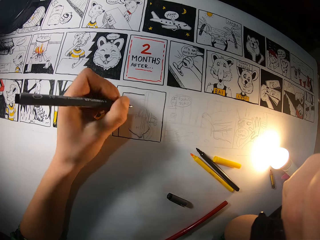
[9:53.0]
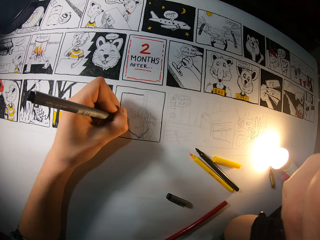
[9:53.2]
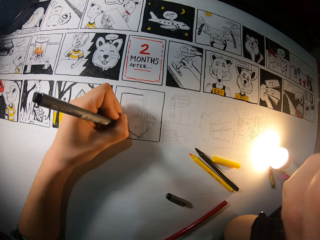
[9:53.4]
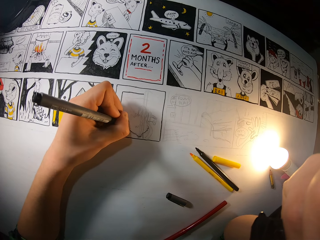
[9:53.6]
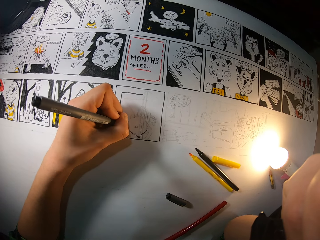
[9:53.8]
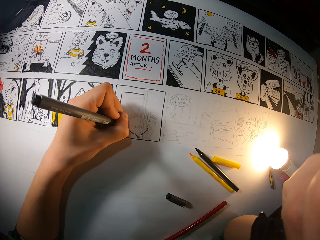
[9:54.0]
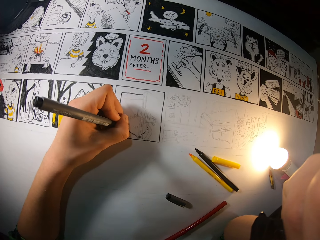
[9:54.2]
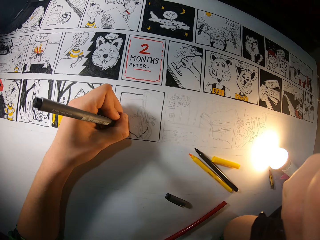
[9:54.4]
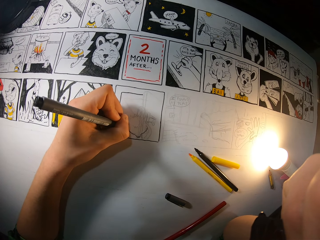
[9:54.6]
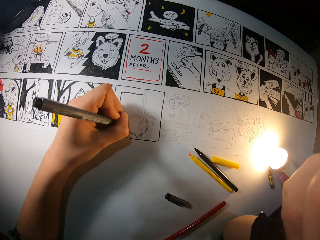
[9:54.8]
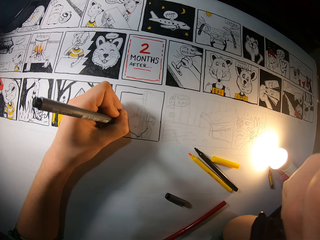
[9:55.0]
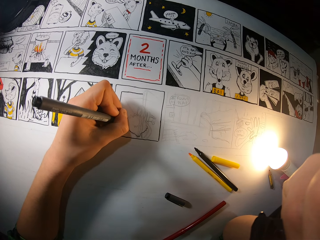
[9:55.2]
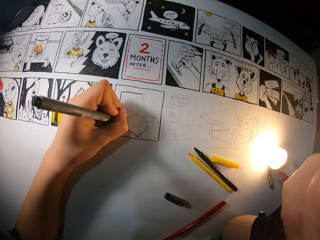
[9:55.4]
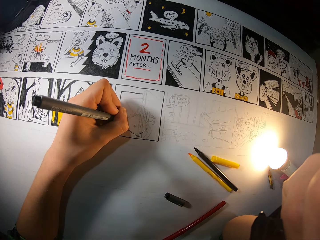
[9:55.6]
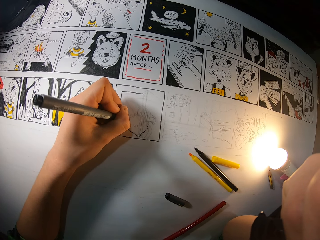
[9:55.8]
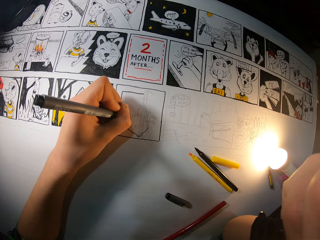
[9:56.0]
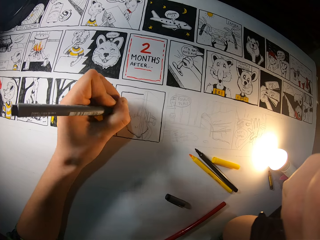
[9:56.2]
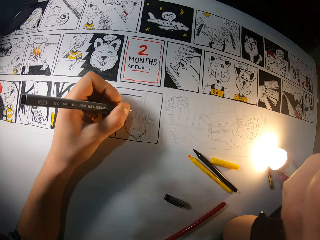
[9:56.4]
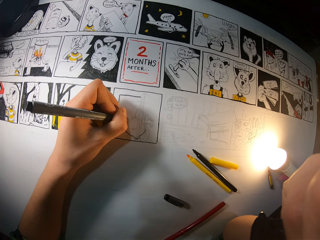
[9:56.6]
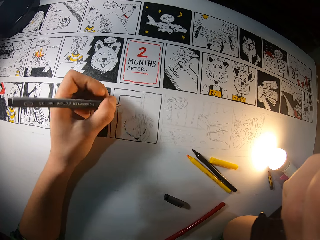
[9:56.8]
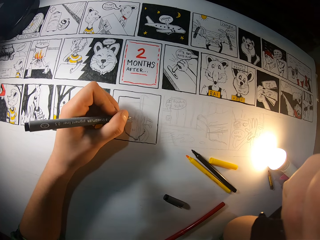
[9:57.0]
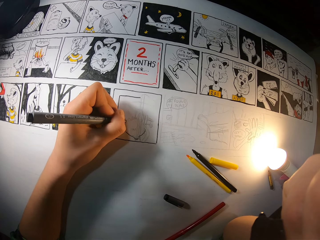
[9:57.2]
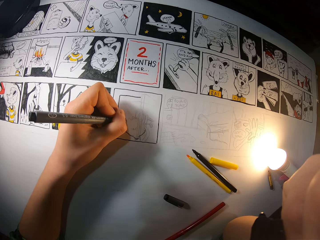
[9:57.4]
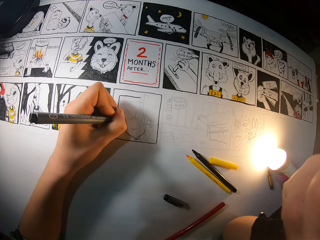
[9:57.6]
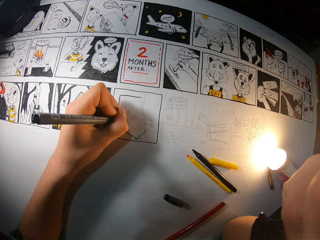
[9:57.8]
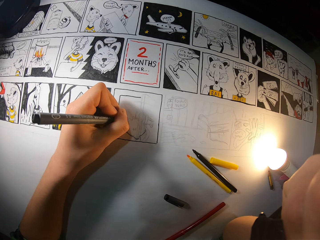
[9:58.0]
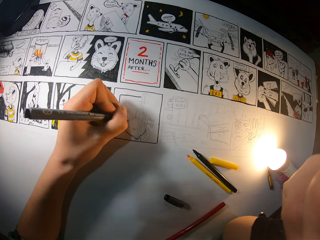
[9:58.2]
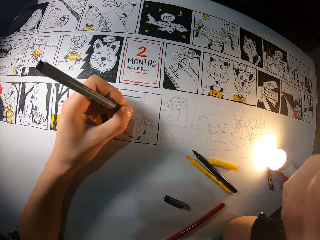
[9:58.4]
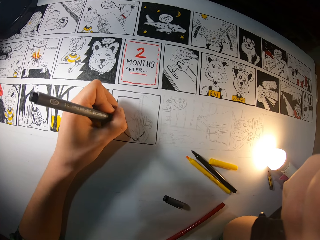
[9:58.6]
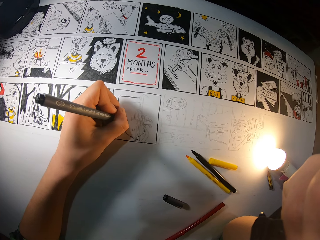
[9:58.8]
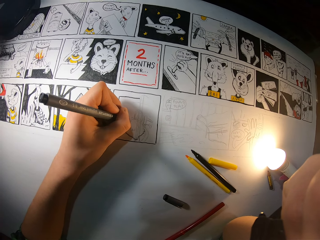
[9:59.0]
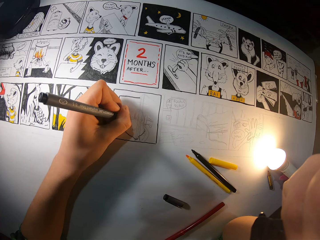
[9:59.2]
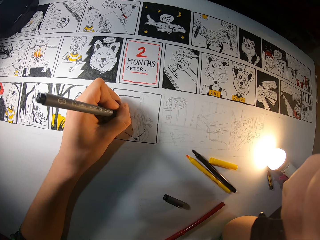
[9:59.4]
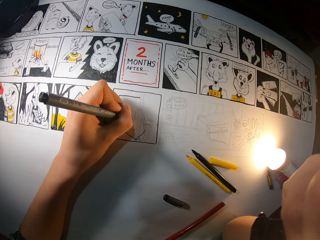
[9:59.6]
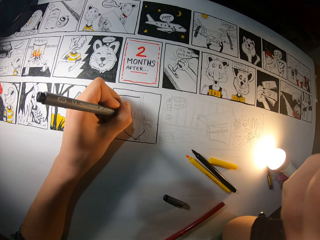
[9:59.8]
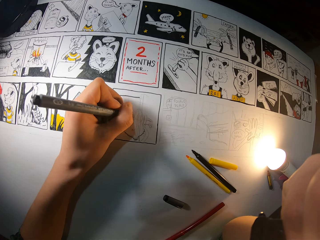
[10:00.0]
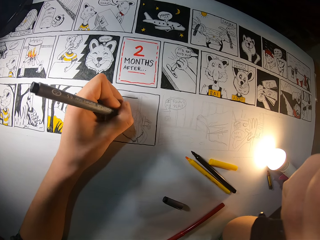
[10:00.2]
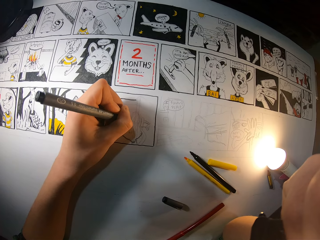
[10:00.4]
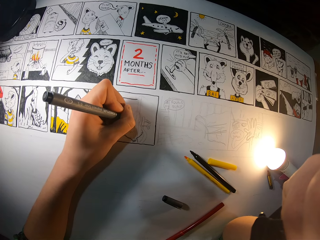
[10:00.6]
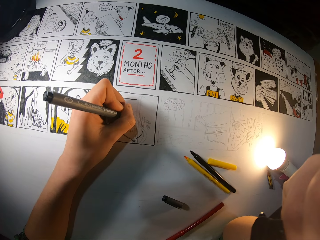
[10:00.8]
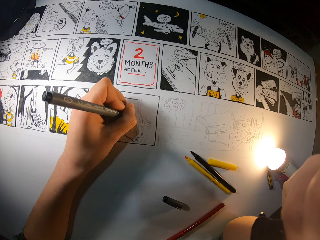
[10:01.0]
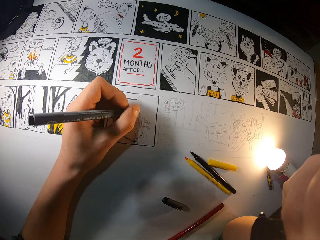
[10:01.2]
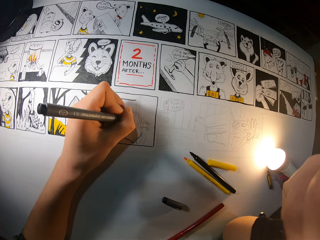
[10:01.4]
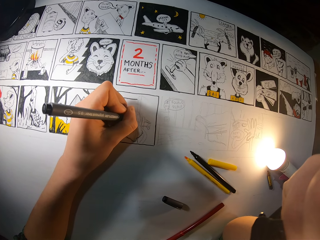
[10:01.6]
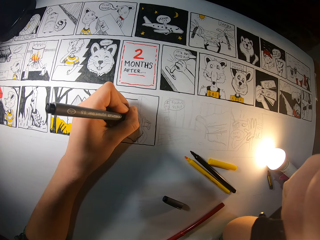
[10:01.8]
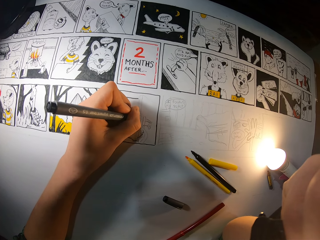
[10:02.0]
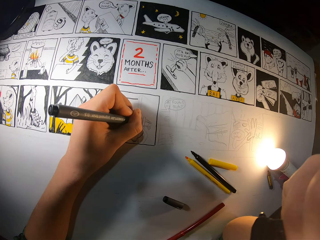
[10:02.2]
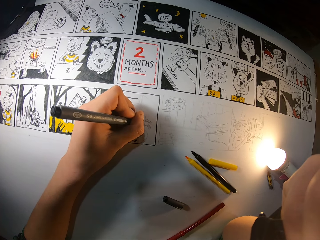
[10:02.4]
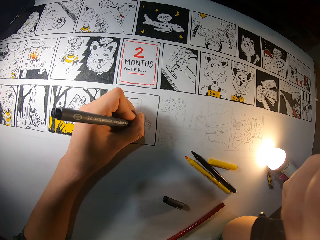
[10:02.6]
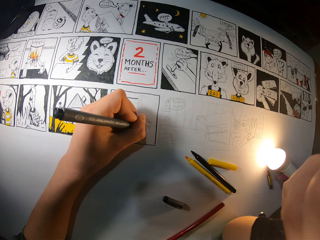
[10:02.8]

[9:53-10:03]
The camera wearer adjusts the color pen. They color a picture with the color pen.

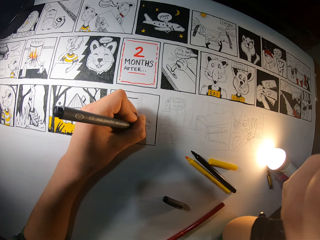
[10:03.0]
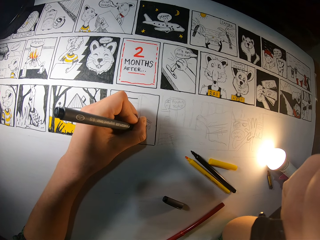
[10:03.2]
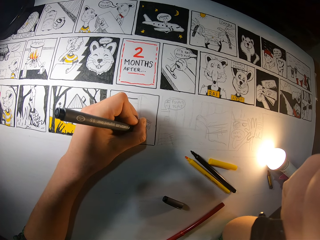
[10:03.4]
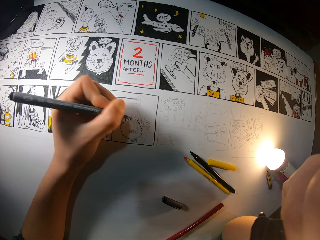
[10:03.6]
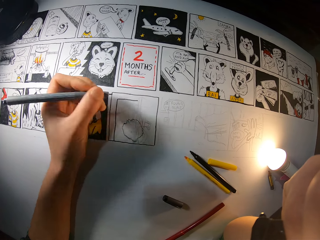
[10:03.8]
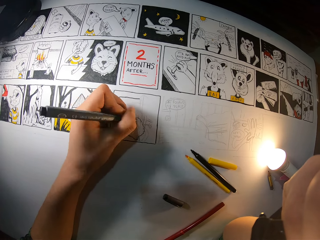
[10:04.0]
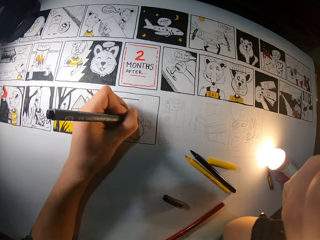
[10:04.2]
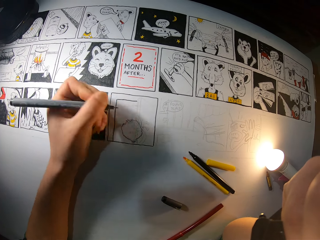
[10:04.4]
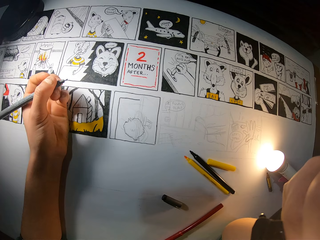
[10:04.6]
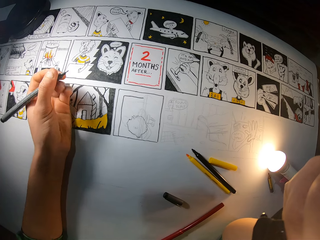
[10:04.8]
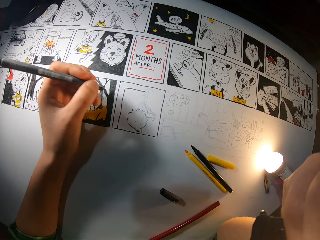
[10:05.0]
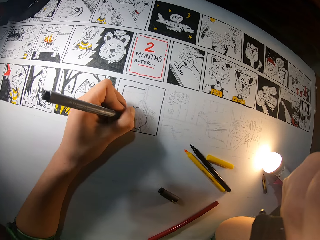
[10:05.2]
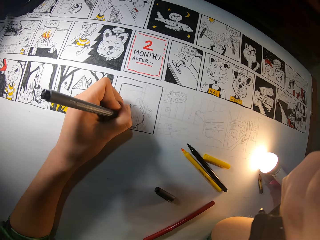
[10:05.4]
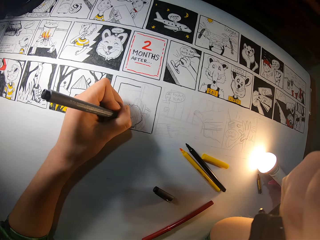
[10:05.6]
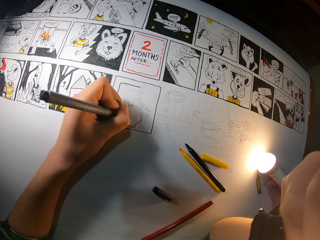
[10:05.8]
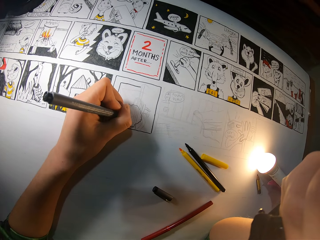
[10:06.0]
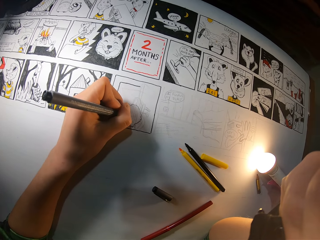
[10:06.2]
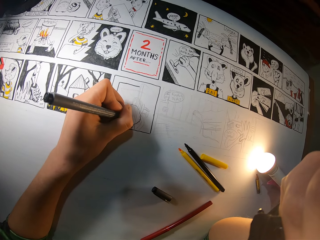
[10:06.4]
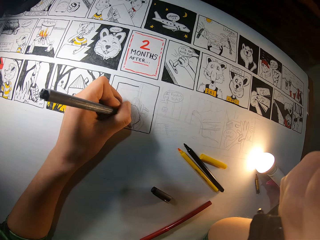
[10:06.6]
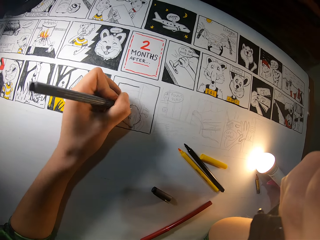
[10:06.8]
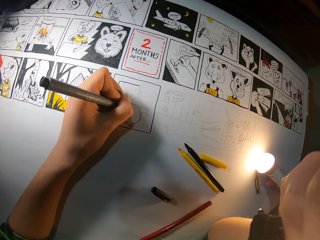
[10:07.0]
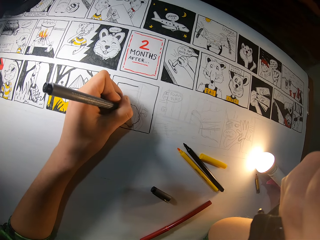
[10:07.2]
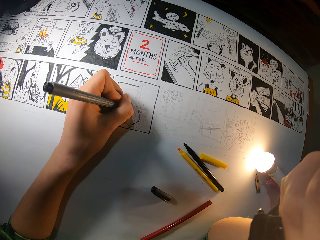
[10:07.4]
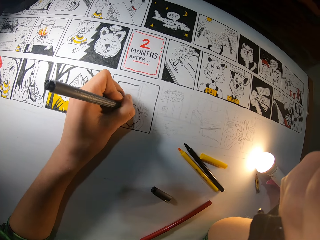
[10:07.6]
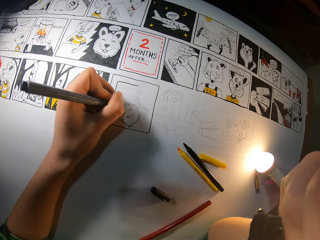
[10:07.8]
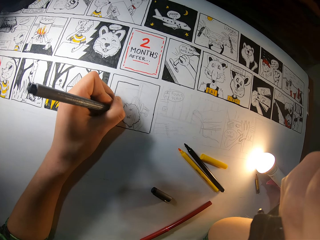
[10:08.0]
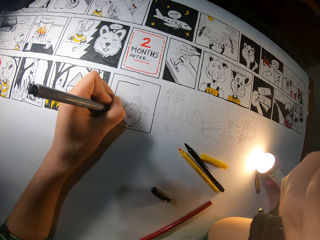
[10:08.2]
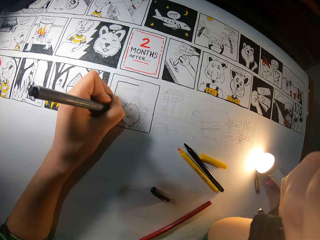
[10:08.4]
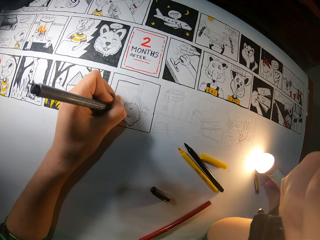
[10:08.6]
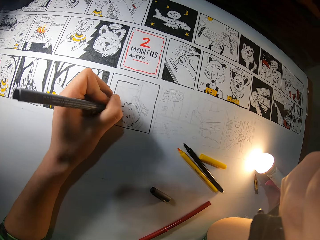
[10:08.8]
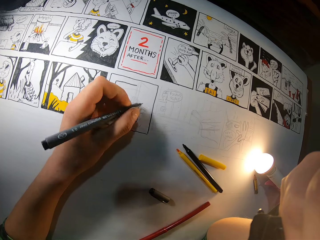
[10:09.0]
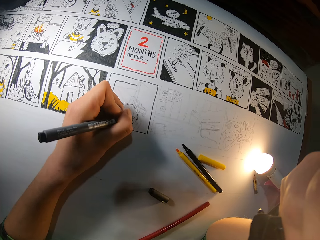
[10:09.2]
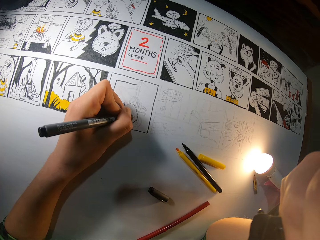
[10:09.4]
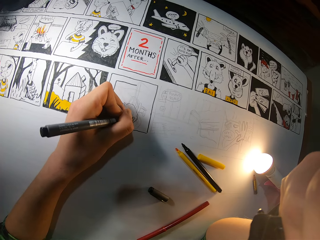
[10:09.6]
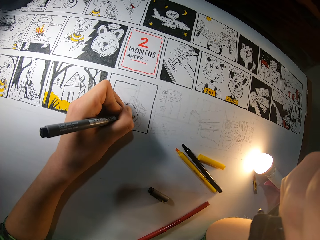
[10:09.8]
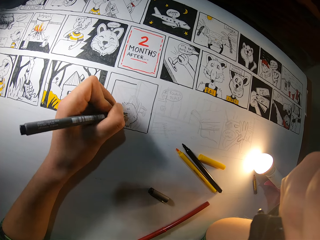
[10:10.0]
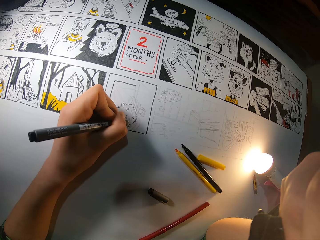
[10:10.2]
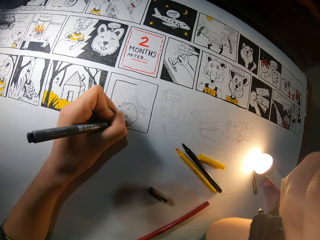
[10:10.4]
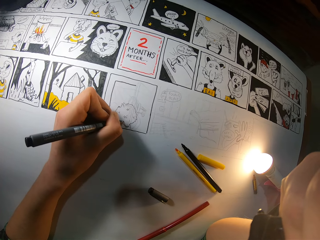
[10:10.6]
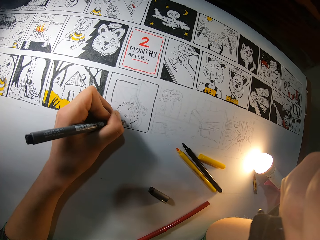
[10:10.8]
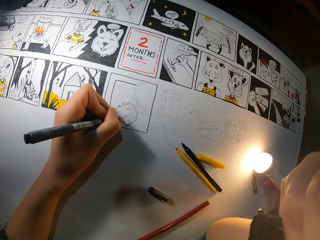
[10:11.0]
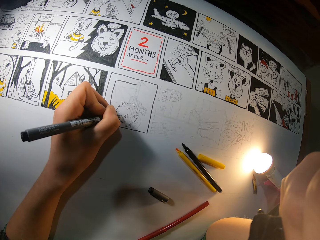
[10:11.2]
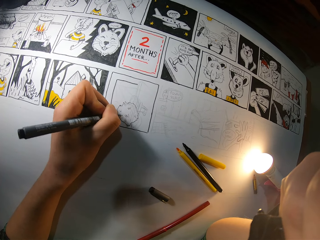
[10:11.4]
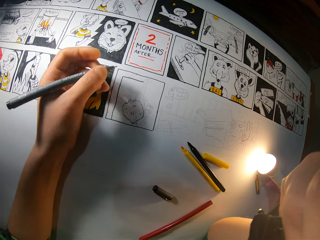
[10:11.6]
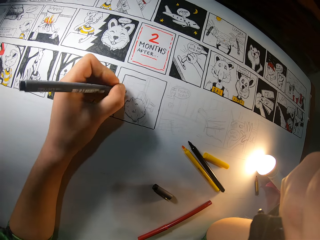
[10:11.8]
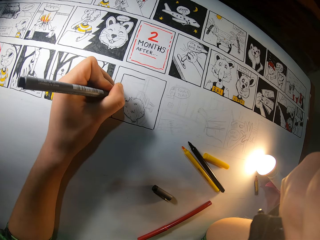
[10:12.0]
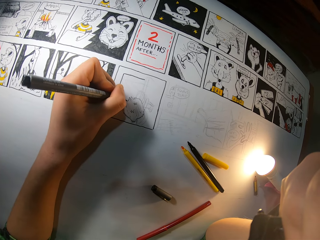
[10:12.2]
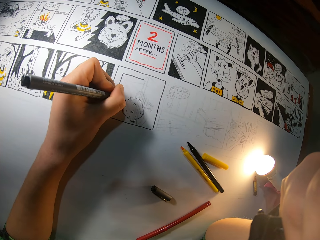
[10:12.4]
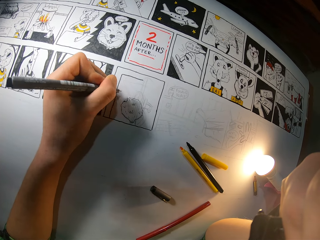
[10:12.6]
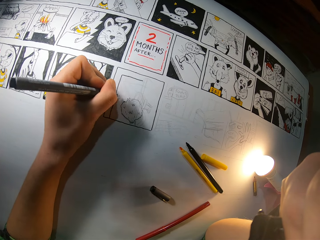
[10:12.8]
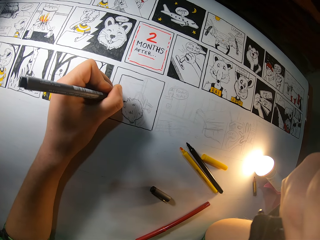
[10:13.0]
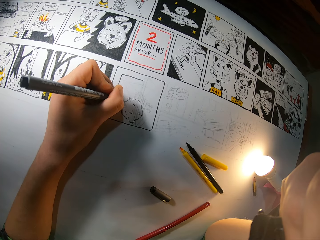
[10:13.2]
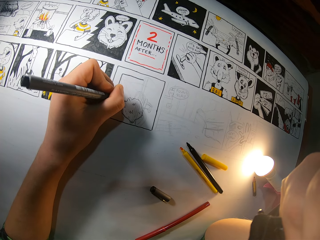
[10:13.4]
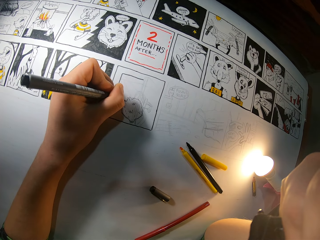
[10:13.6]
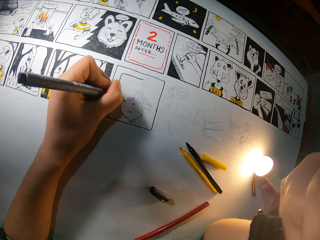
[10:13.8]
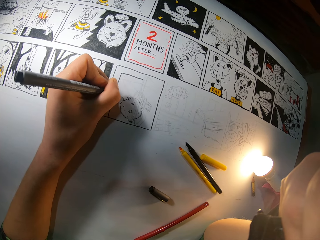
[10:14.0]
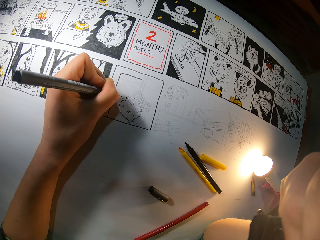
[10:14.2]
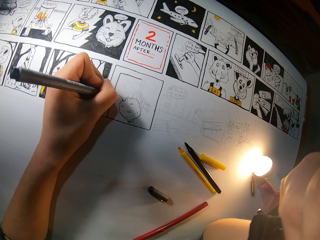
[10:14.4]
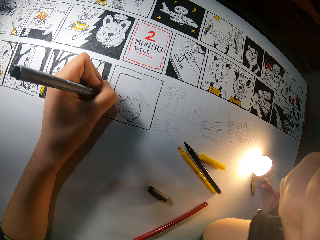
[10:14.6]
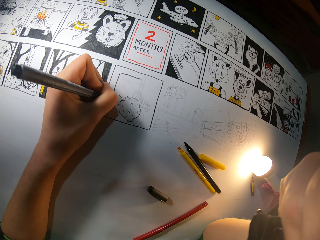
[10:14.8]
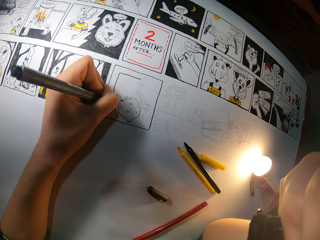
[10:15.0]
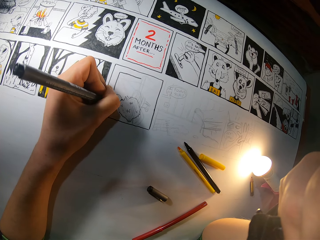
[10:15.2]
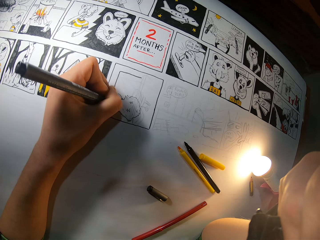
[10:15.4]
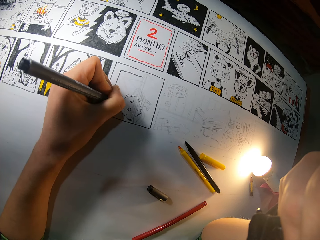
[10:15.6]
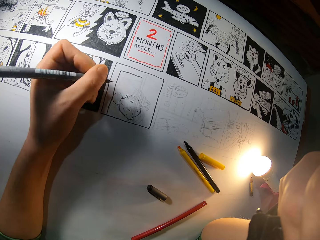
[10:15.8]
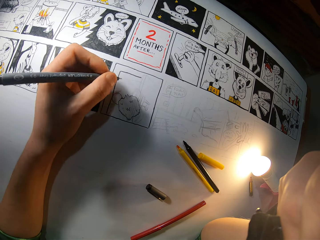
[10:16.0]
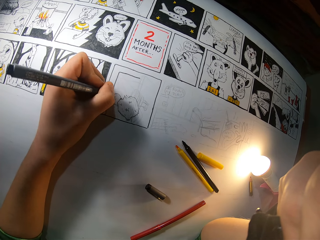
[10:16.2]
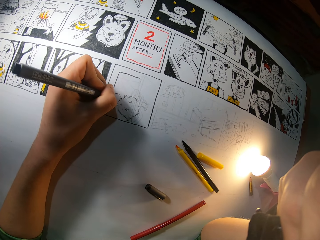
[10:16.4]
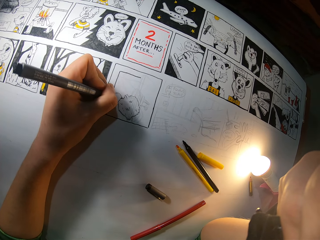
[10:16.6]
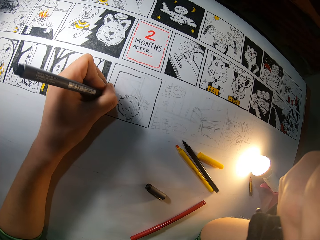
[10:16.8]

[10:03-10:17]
The camera wearer adjusts the color pen. They color a picture with the color pen. They adjust the color pen. They color the picture with the color pen.
